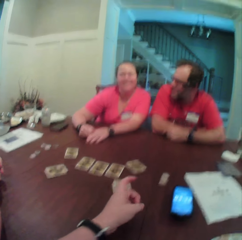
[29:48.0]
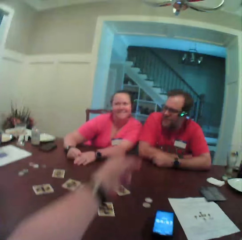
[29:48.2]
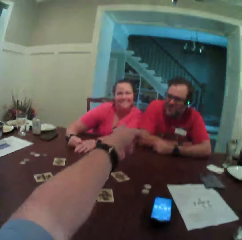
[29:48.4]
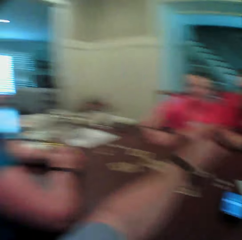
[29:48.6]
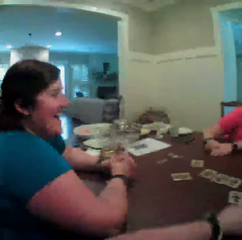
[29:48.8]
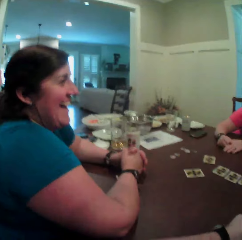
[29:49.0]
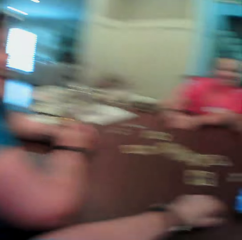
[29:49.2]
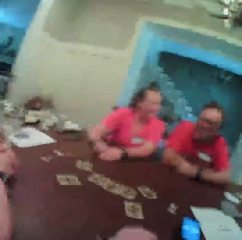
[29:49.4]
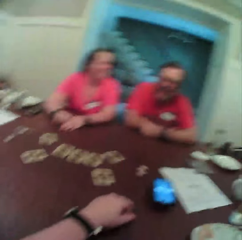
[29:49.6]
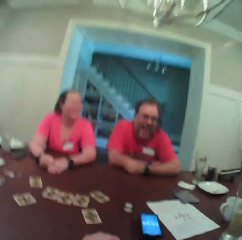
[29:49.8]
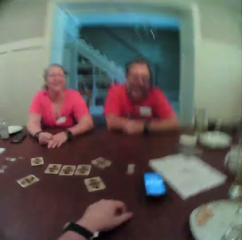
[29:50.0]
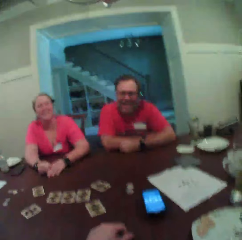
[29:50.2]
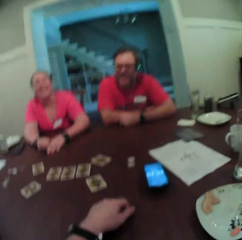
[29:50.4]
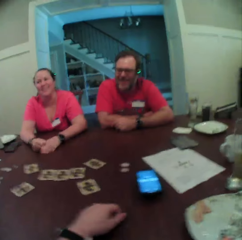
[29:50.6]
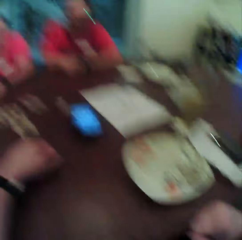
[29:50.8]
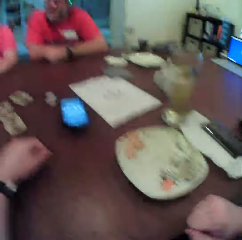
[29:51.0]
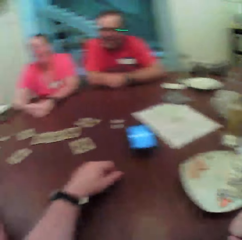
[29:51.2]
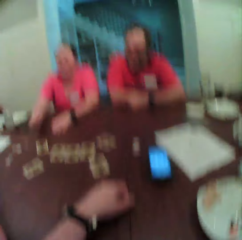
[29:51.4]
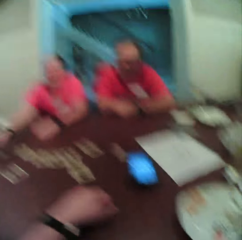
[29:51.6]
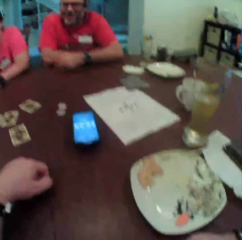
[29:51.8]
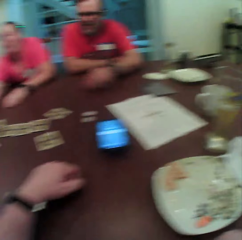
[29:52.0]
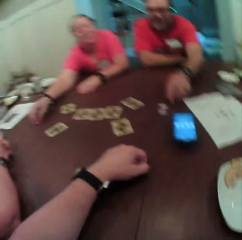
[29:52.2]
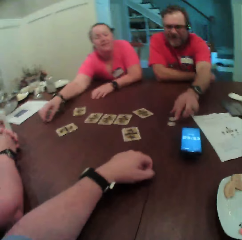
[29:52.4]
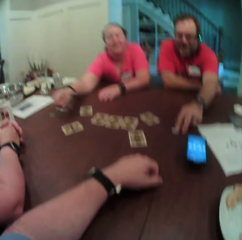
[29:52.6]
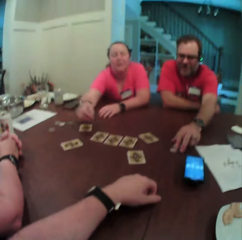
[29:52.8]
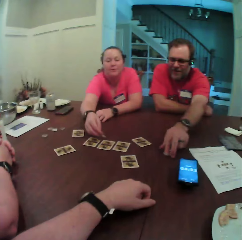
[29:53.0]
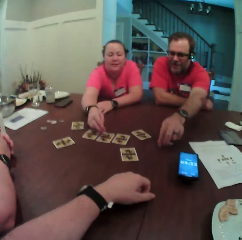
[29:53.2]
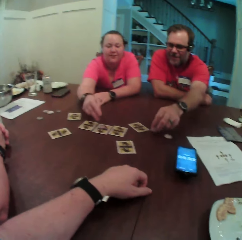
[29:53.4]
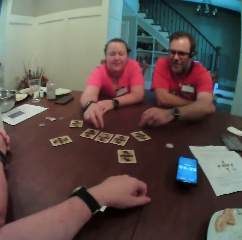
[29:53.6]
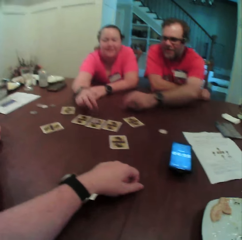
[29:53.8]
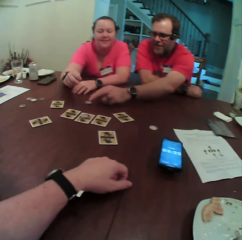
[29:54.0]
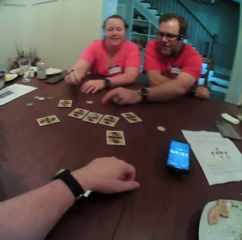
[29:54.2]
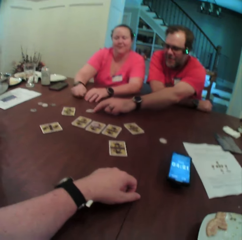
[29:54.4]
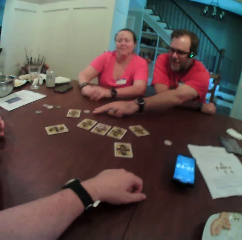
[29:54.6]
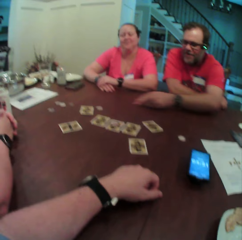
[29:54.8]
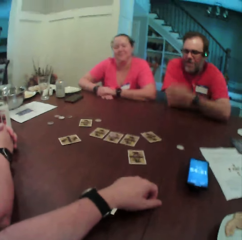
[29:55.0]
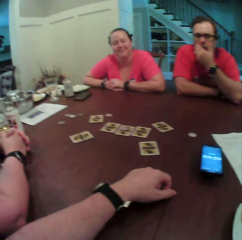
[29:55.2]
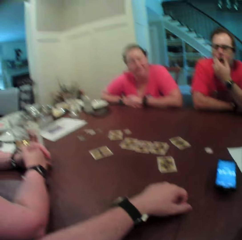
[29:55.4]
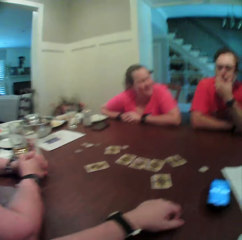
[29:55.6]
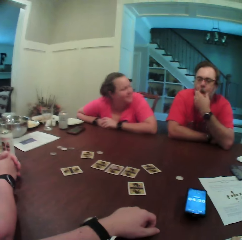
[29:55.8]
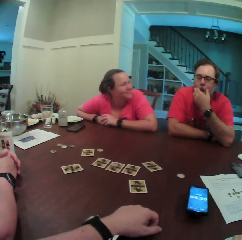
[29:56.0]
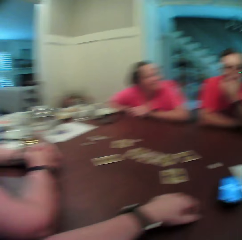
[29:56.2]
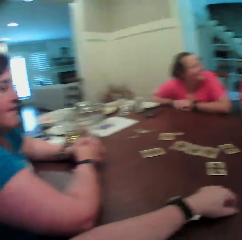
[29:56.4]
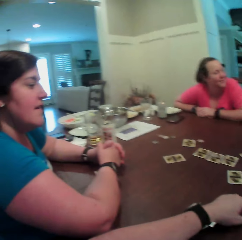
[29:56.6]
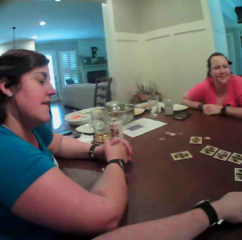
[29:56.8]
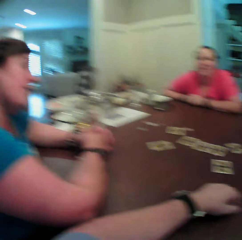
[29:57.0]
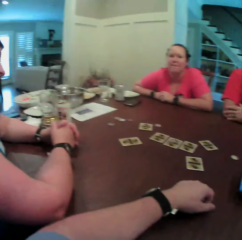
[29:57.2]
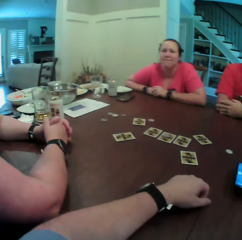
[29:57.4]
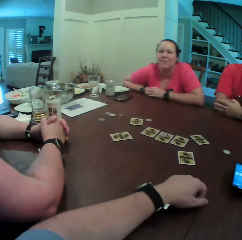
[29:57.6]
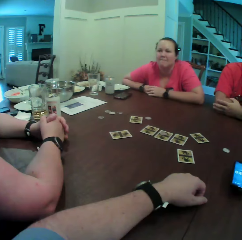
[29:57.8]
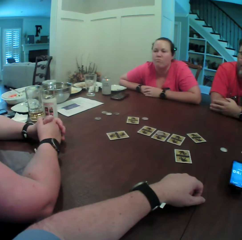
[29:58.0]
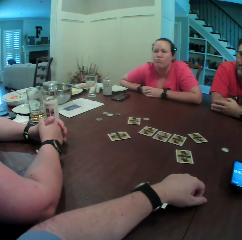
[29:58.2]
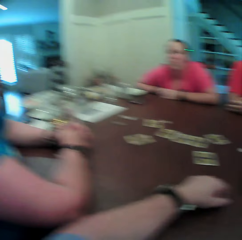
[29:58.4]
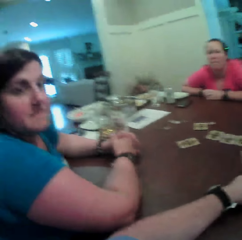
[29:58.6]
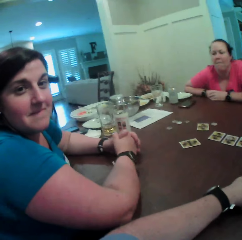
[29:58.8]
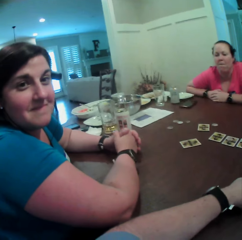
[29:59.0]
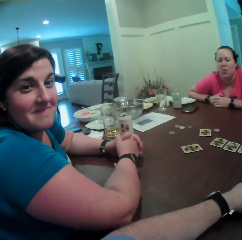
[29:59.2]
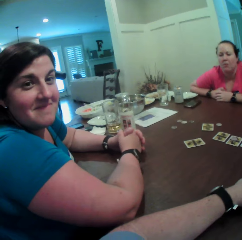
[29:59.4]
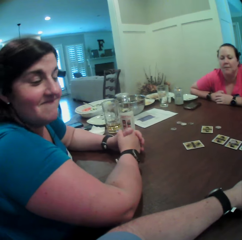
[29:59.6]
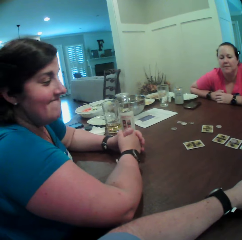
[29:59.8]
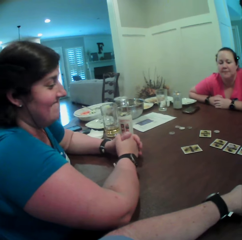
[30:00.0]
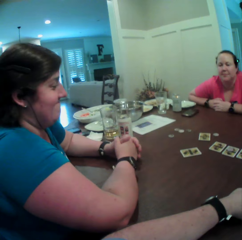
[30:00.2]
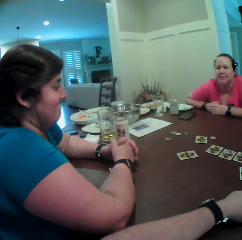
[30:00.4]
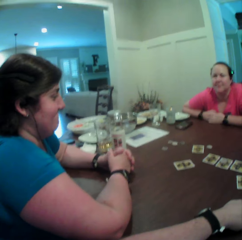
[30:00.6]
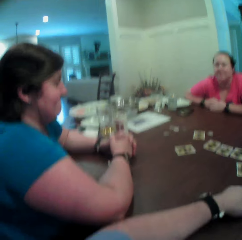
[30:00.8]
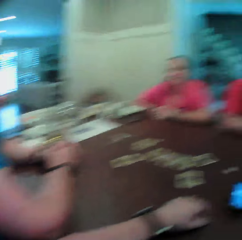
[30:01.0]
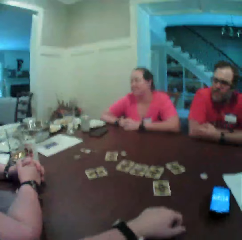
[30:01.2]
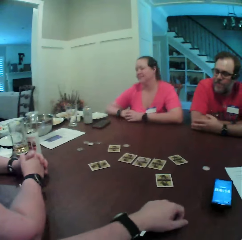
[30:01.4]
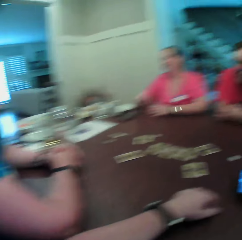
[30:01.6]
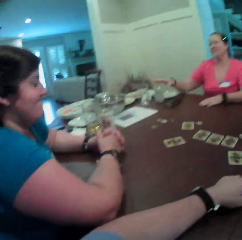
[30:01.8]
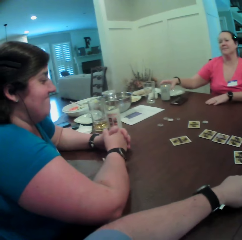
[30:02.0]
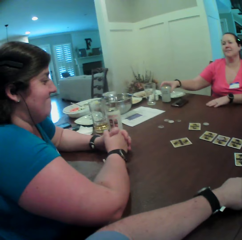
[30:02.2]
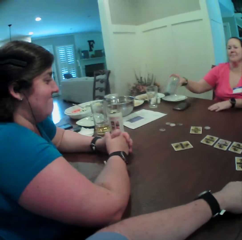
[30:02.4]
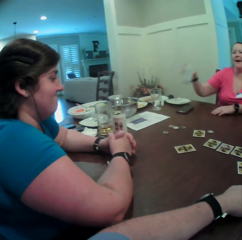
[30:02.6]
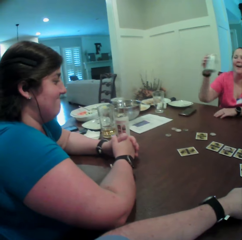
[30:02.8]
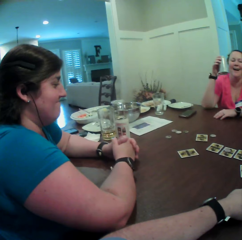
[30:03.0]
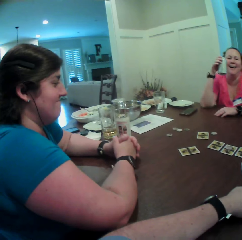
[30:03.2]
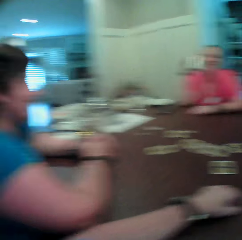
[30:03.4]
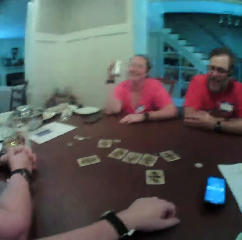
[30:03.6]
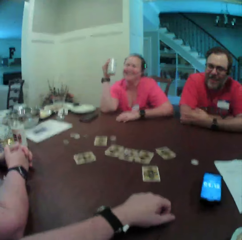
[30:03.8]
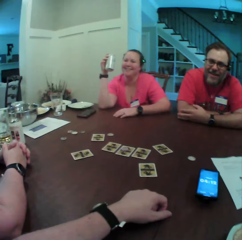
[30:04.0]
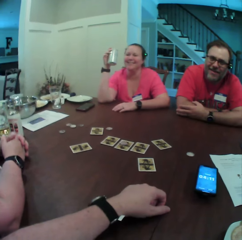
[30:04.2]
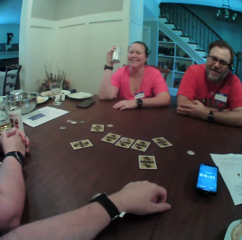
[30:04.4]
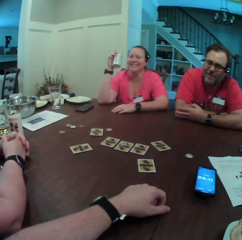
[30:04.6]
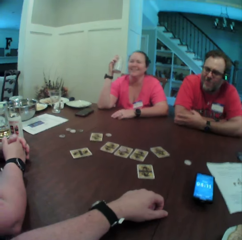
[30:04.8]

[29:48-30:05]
The camera wearer interacts with a man. They point at the man. They look around. A woman picks up a coin on the table with her right hand. The man picks up a coin on the table with his left hand. The woman drops the coin on the table with her right hand. The man touches something. The woman touches something. The man drops the coin on the table with his left hand. The camera wearer looks around. They interact with another woman. The other woman stares at the camera wearer. The first woman picks up a can of beer on the table with her right hand. She holds a bottle of something.

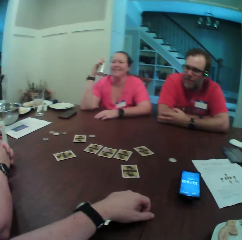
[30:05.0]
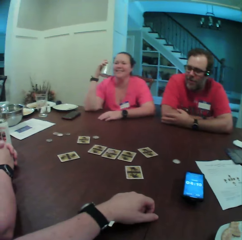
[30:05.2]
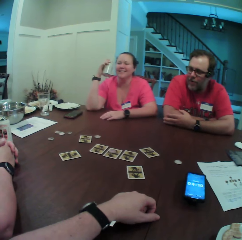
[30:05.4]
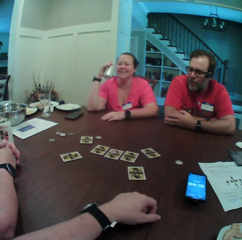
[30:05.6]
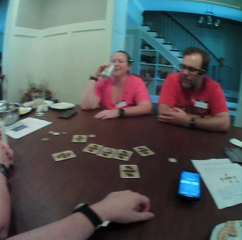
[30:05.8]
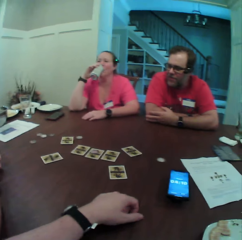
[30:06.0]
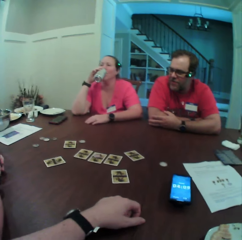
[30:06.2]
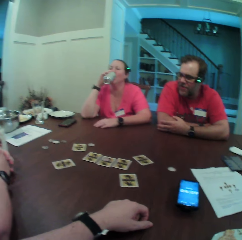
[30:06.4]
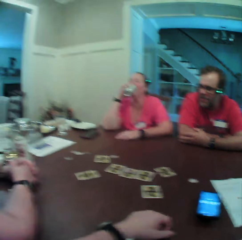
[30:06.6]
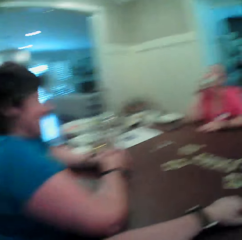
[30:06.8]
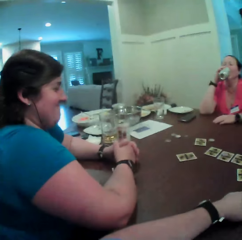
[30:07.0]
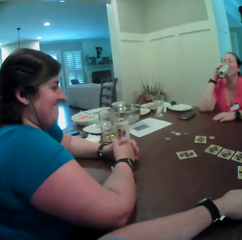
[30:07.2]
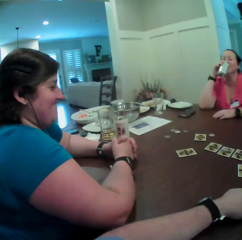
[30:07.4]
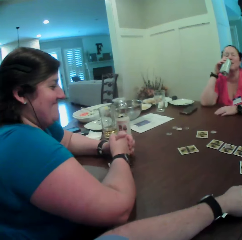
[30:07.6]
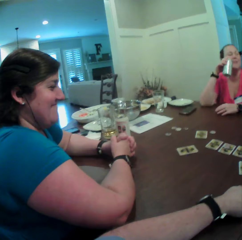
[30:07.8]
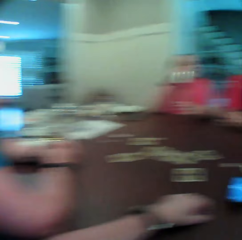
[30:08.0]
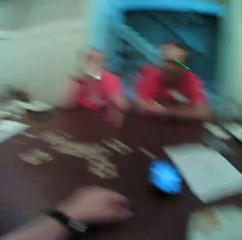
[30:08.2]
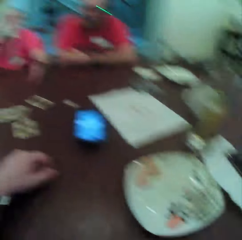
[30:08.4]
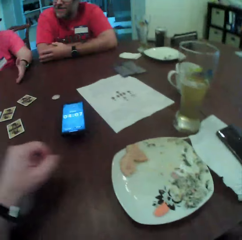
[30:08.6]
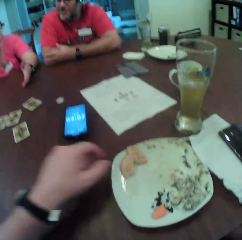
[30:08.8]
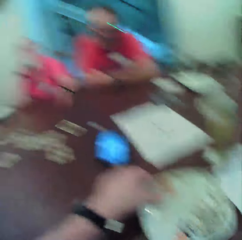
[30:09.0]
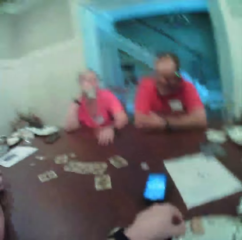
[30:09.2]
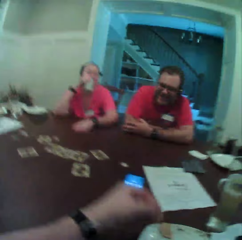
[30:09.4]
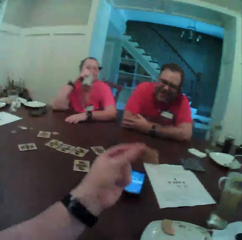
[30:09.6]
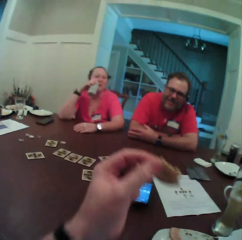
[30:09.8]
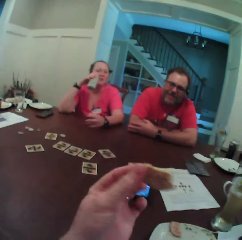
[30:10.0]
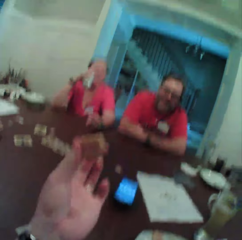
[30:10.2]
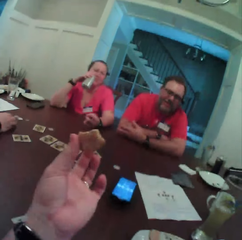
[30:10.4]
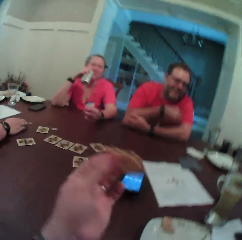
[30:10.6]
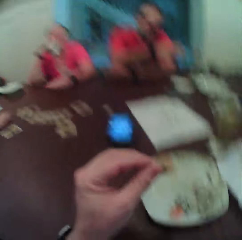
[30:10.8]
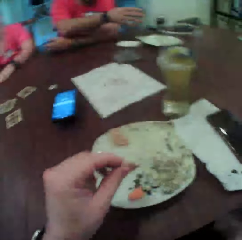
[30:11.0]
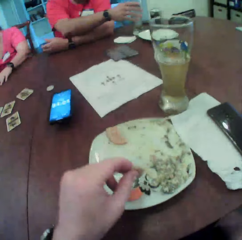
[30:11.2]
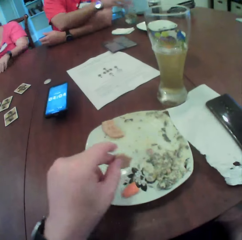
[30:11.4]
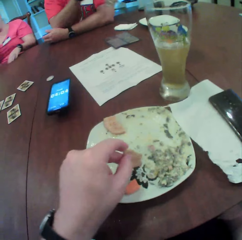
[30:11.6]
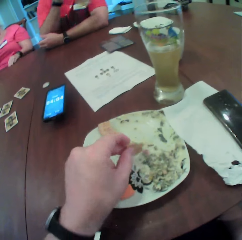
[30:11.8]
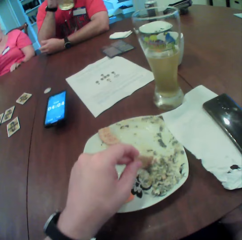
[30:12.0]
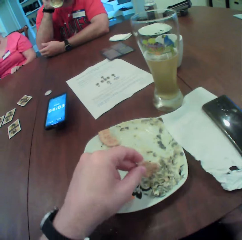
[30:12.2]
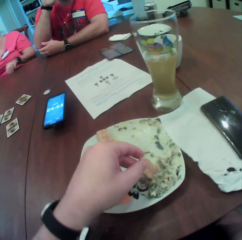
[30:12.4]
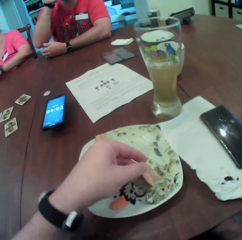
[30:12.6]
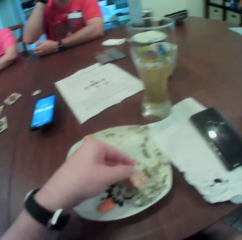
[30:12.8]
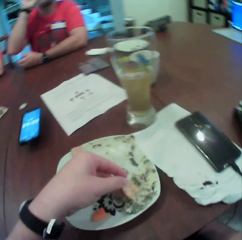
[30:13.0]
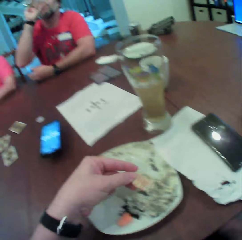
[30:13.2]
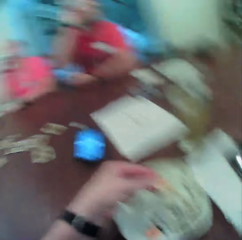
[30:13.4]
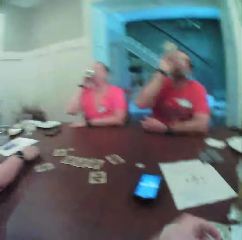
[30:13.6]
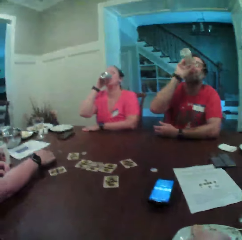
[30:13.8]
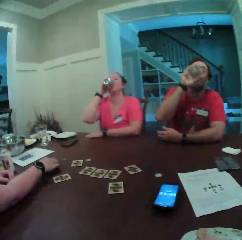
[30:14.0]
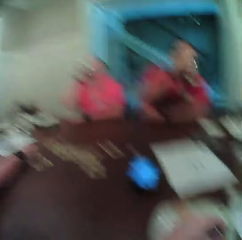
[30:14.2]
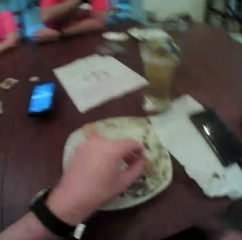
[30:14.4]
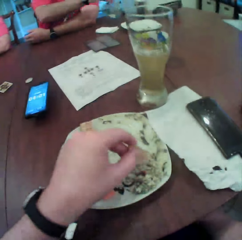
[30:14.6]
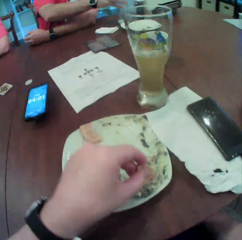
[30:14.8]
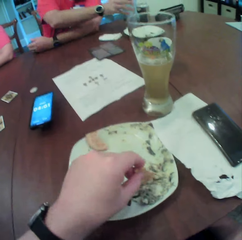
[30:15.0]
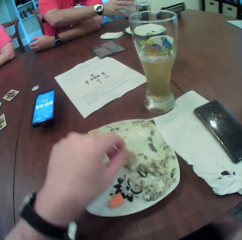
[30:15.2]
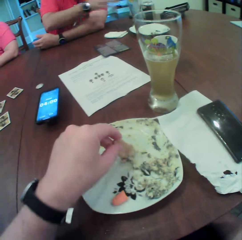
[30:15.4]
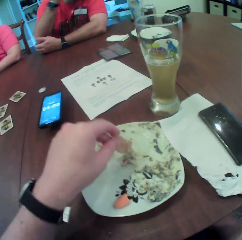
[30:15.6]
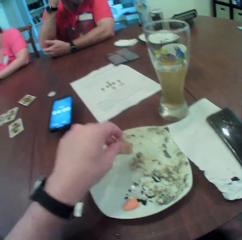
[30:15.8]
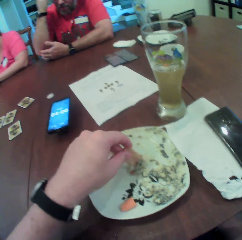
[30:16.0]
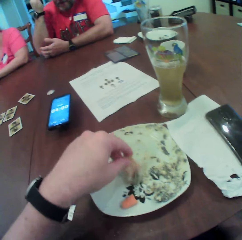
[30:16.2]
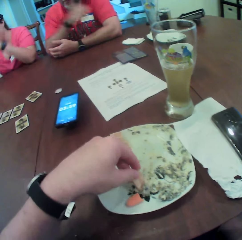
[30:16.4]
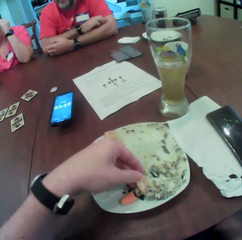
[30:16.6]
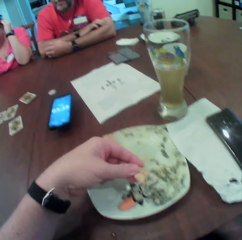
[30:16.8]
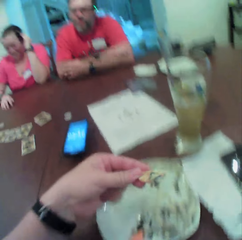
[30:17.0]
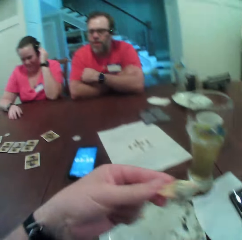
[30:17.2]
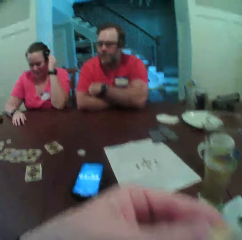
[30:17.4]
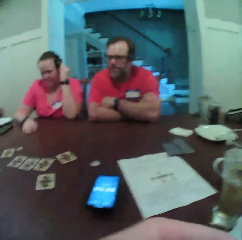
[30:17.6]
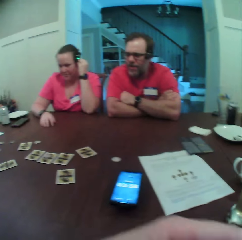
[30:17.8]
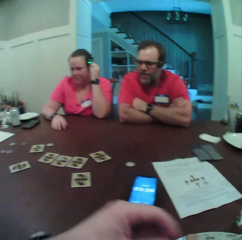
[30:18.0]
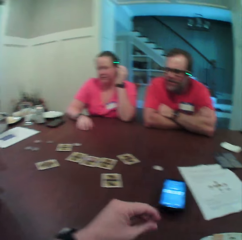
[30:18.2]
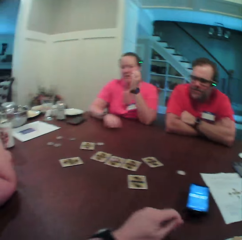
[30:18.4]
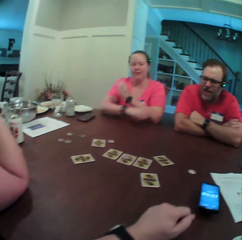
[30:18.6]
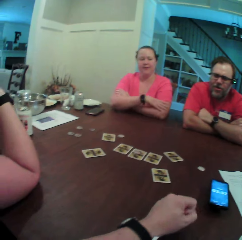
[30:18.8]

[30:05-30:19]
The woman drinks from the can of beer with her right hand. The camera wearer picks up a biscuit from the plate with his left hand. The man picks up the beer glass on the table with his right hand. The camera wearer dips the biscuit into a sauce with his left hand. The man drinks from the beer glass with his right hand. The man drops the beer glass on the table with his right hand. The camera wearer picks up snacks. He eats the biscuit with his left hand.
